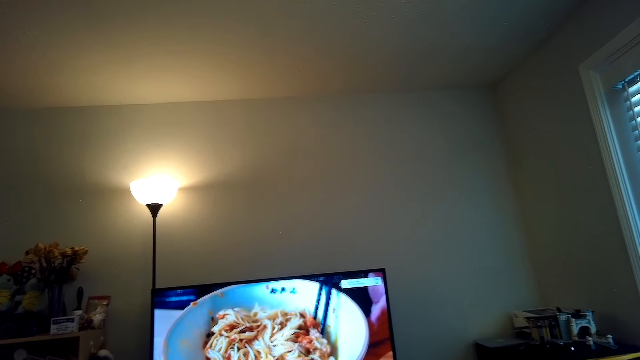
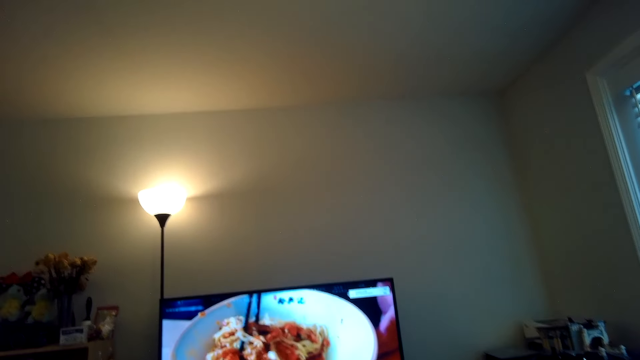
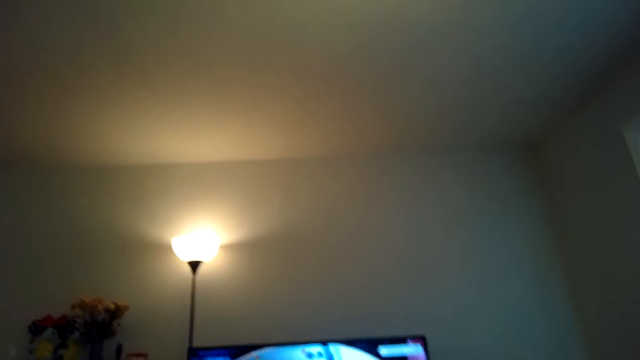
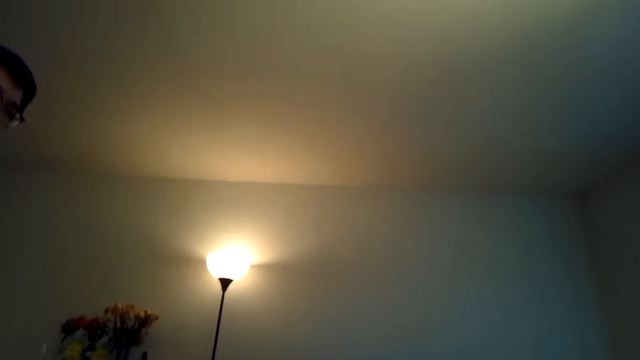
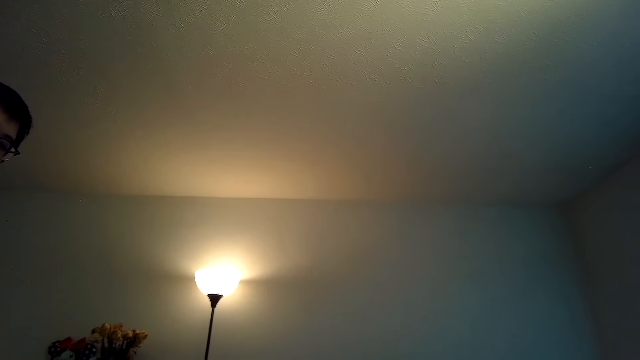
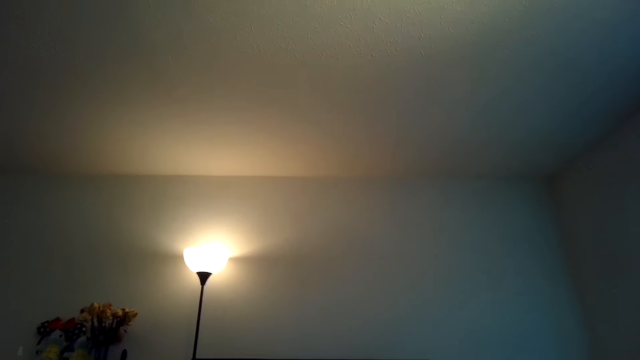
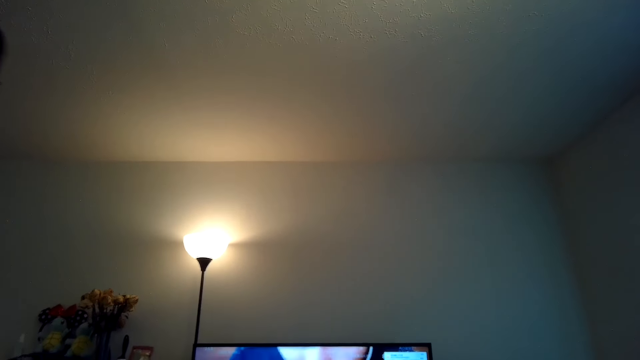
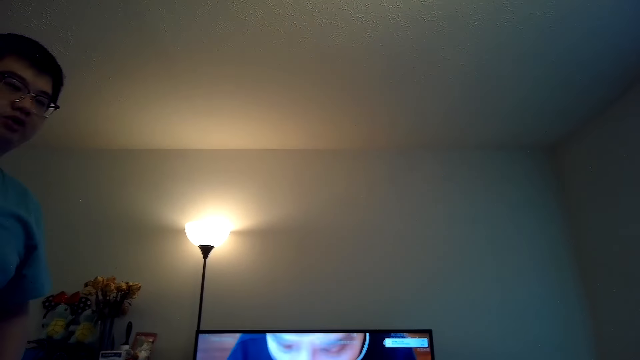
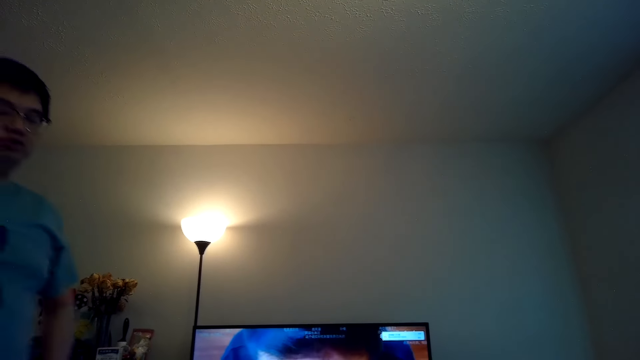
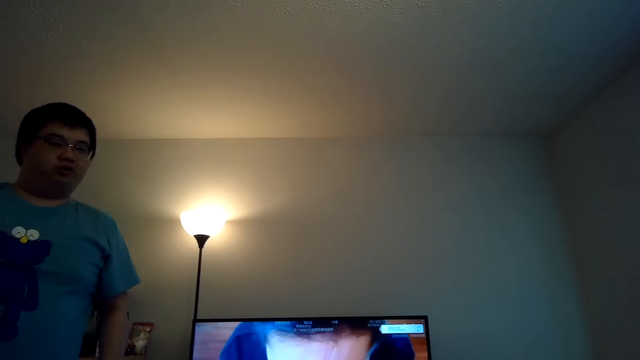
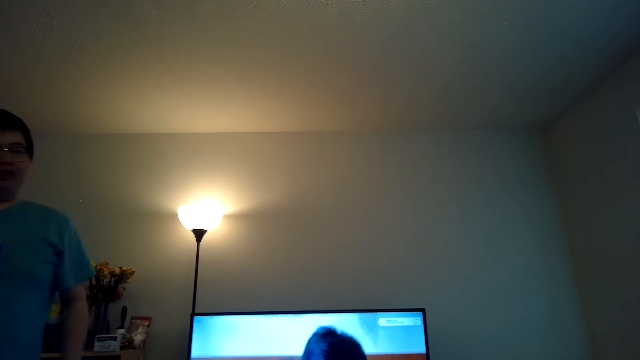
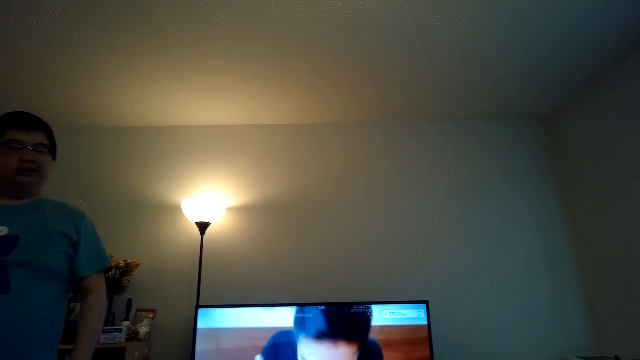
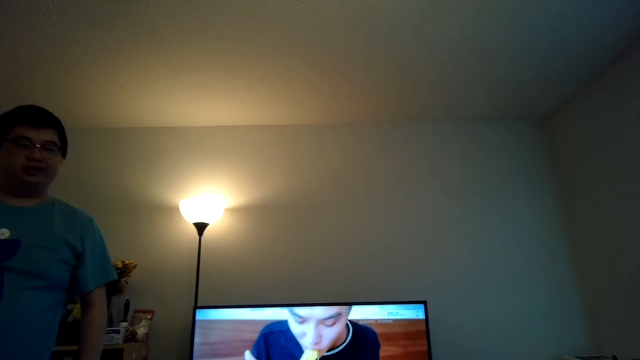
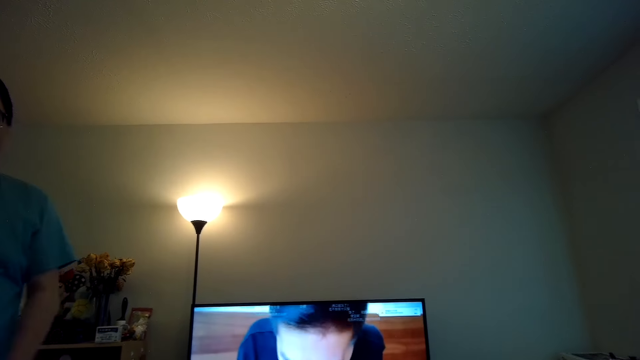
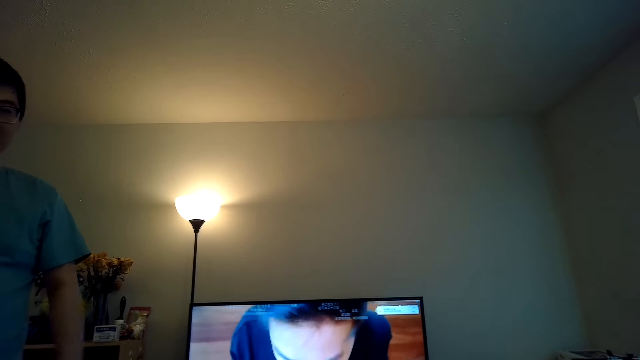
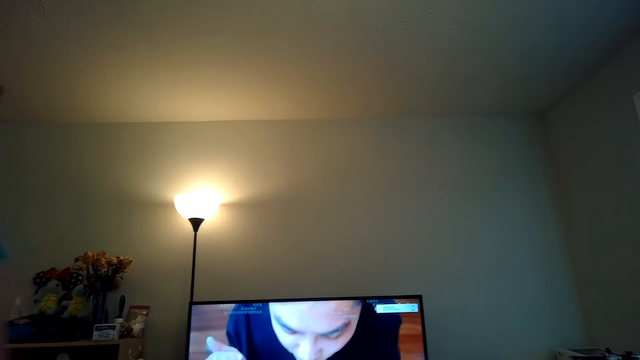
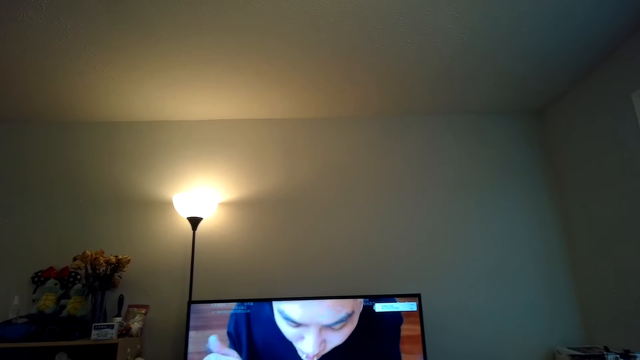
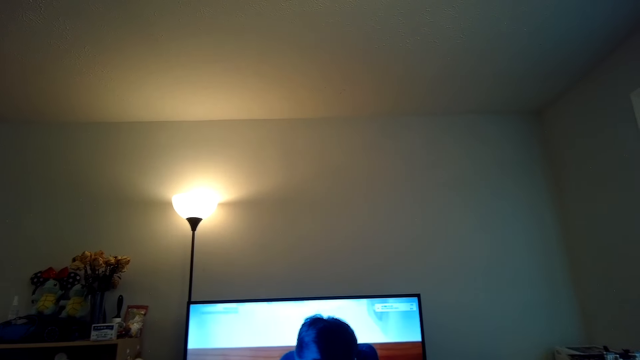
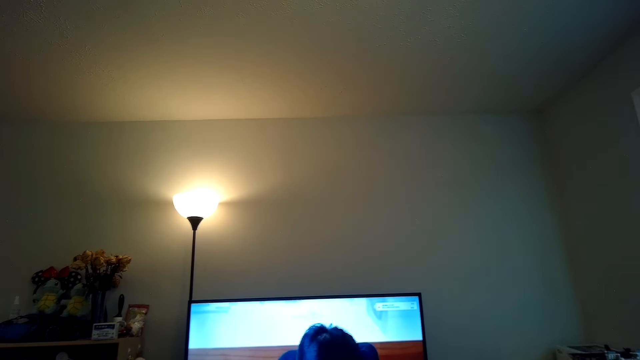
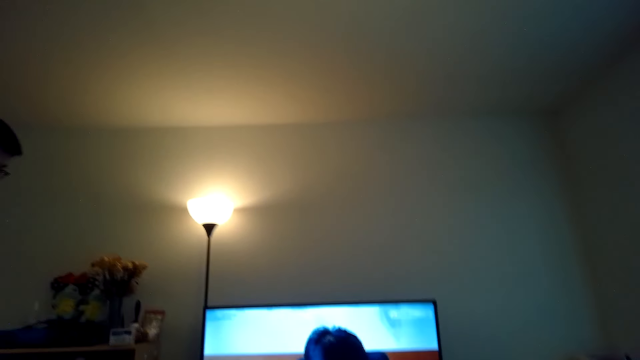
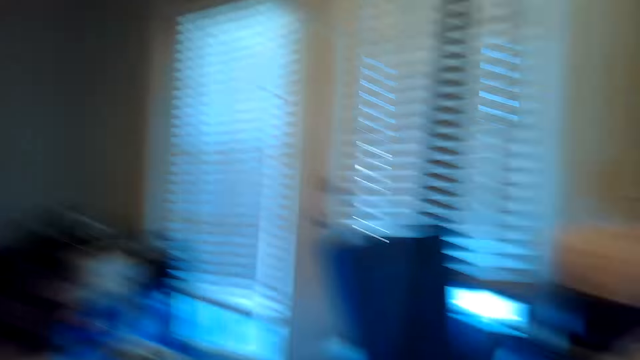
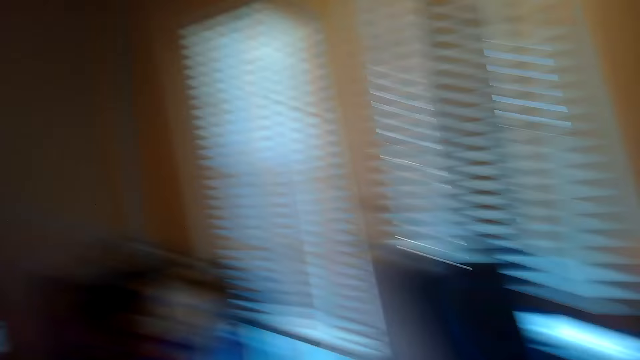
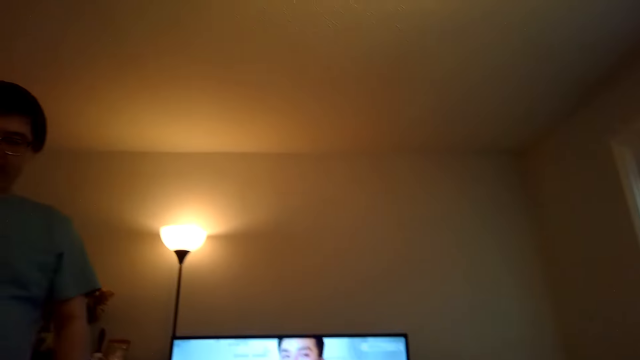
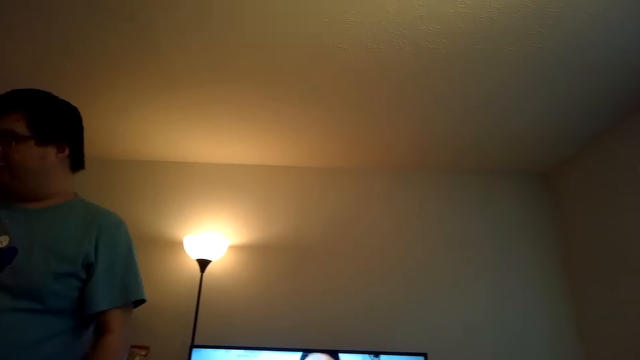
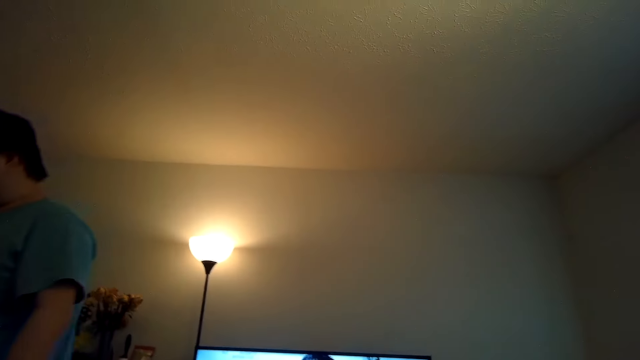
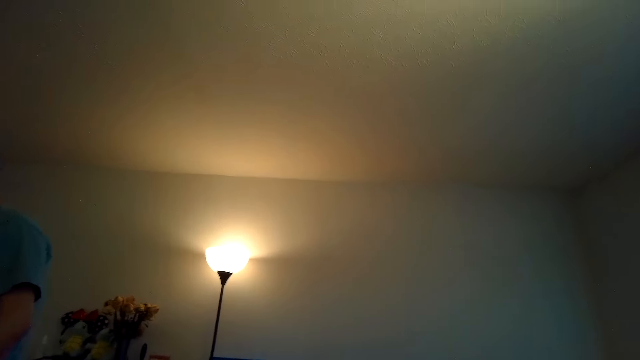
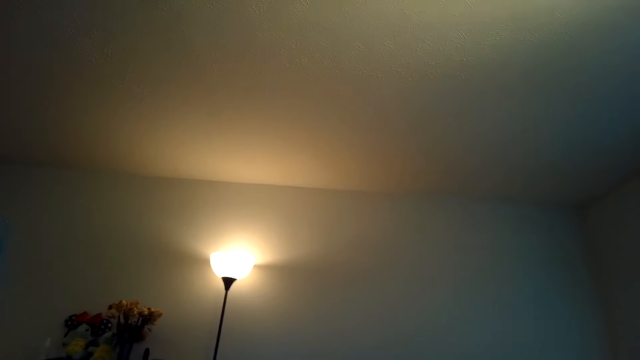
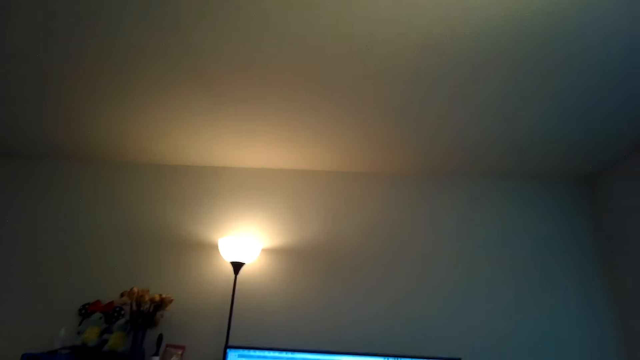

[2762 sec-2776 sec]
A person dialogues with the camera wearer. The person walks on the floor. The camera wearer watches the TV and looks around. The person walks on the floor.

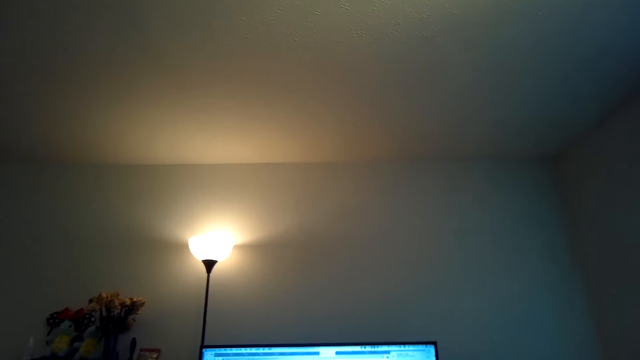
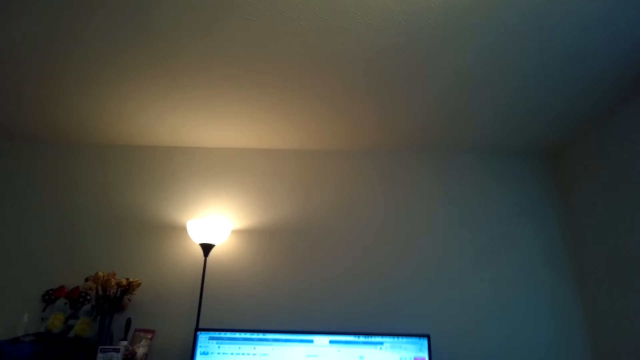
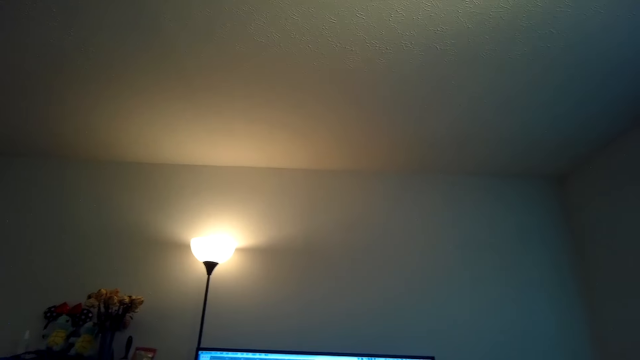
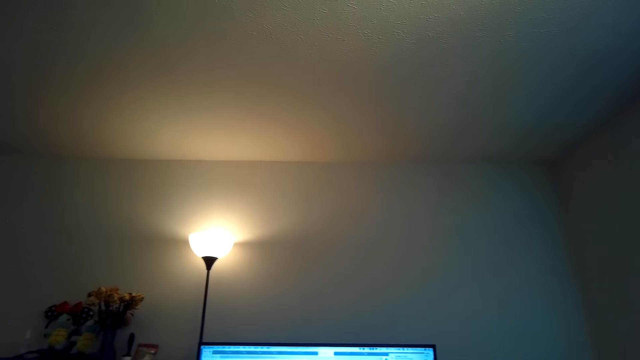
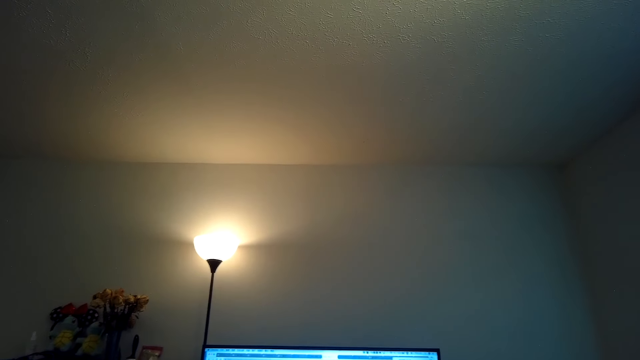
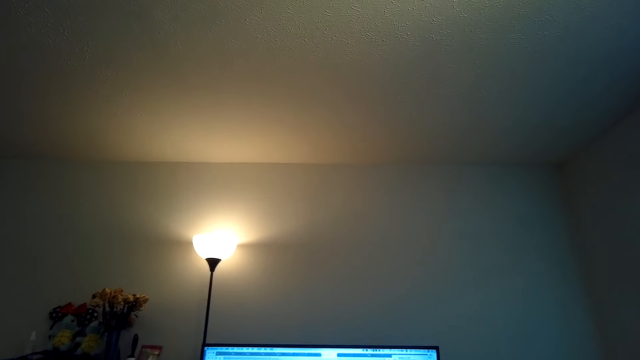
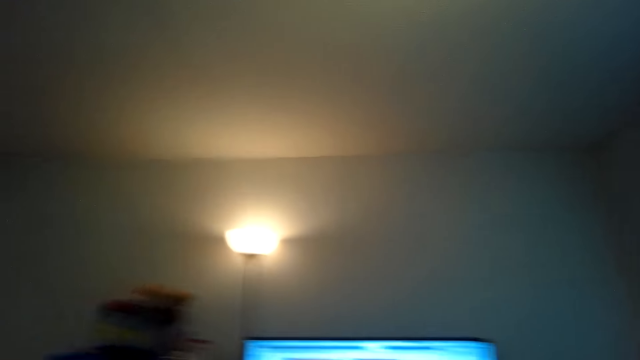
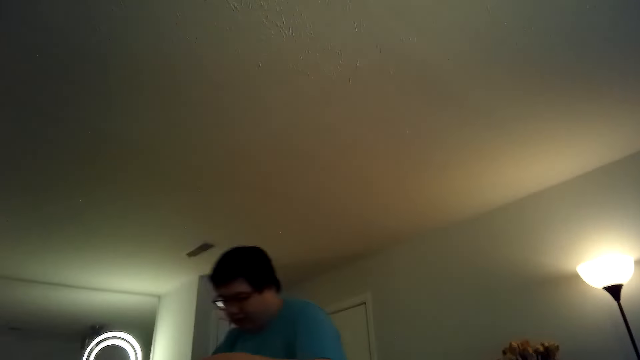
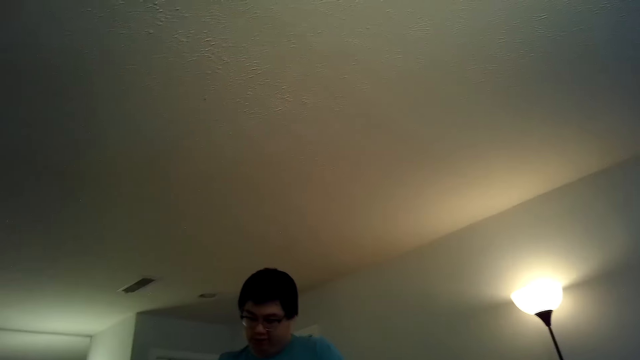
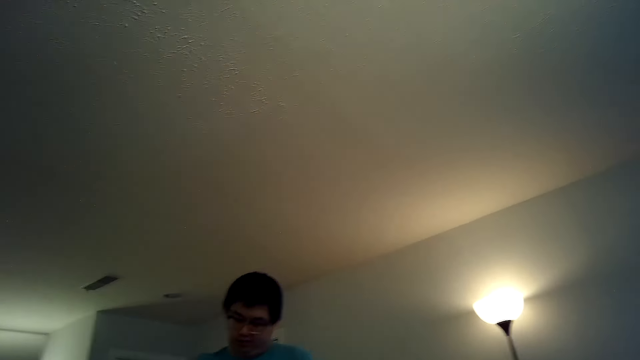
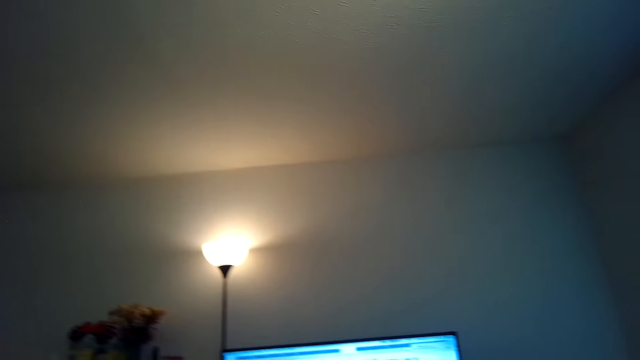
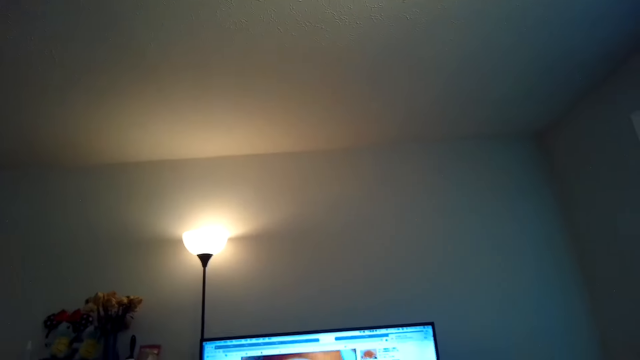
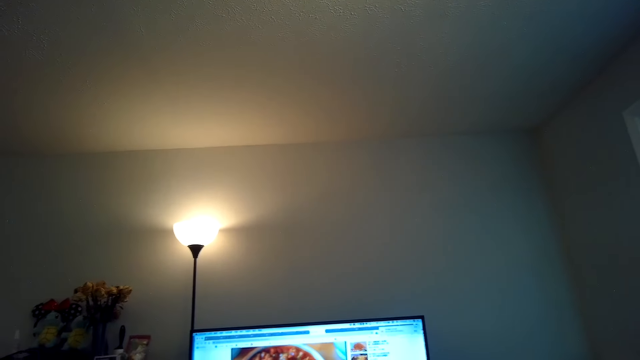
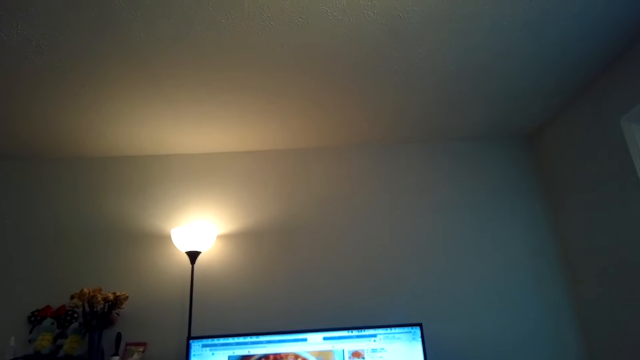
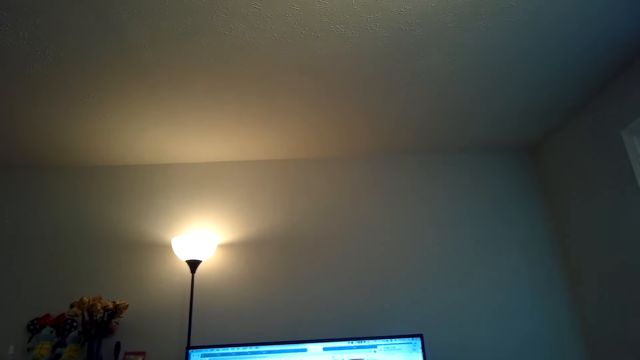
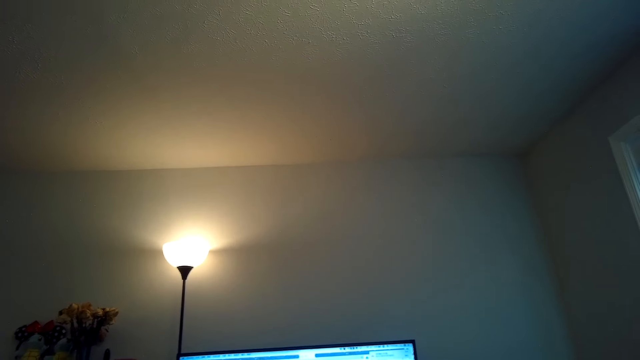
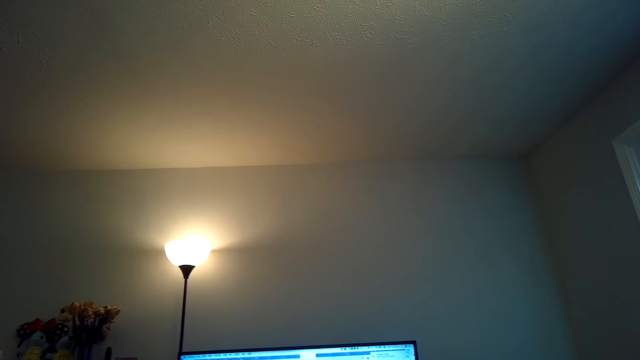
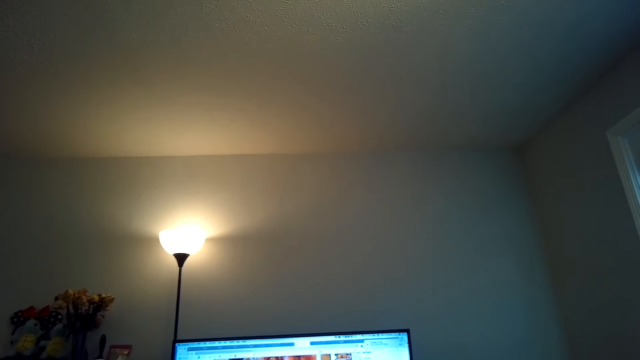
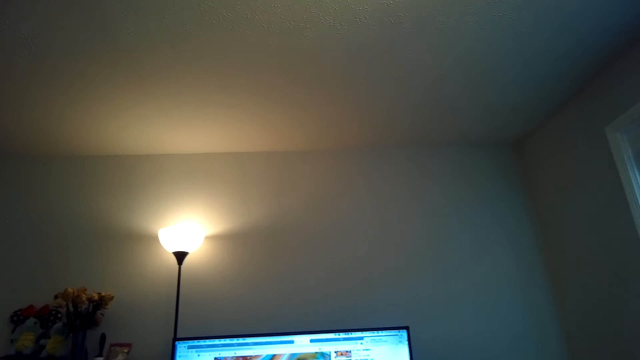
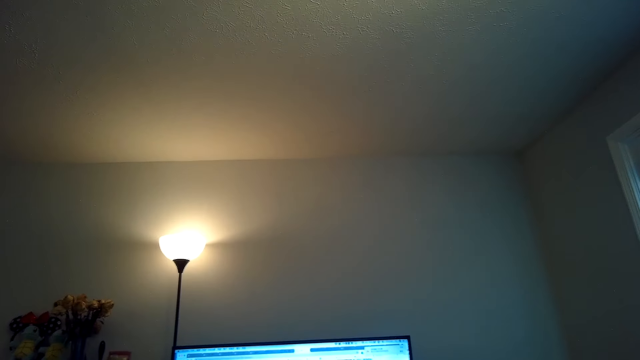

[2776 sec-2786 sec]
The camera wearer watches the TV. A person laughs. Another person laughs. The camera wearer looks around. They talk. They watch the TV.
